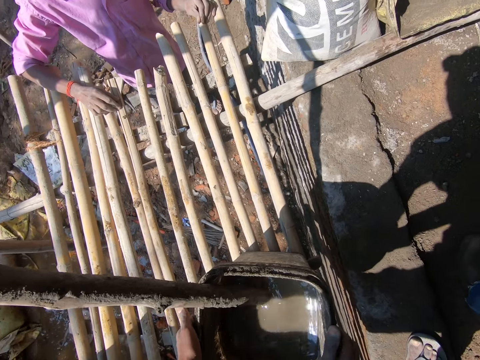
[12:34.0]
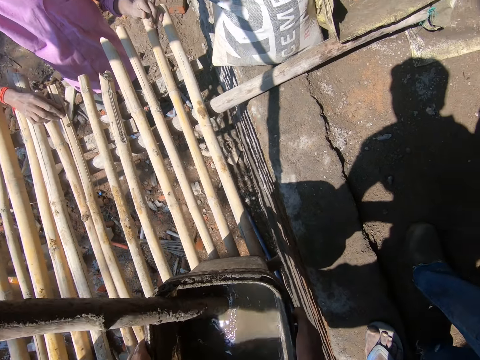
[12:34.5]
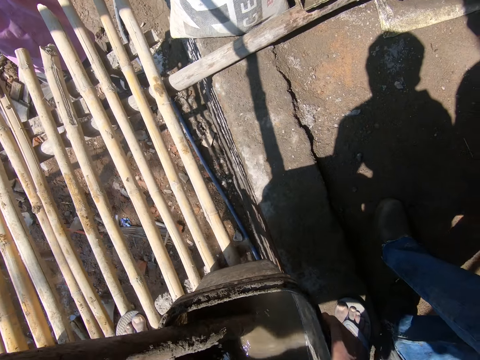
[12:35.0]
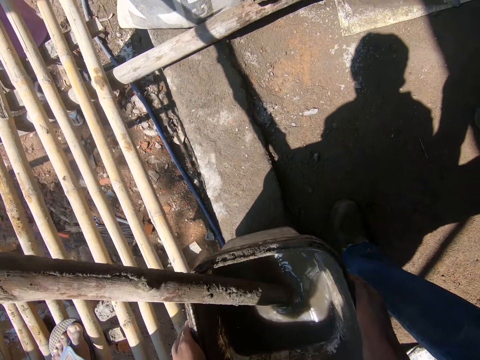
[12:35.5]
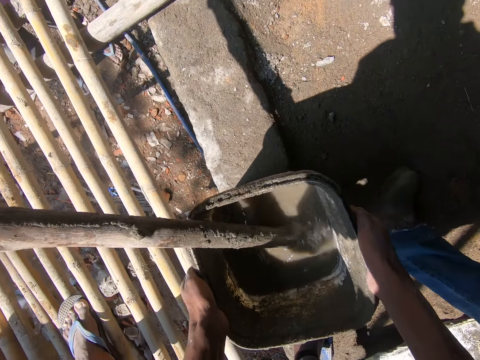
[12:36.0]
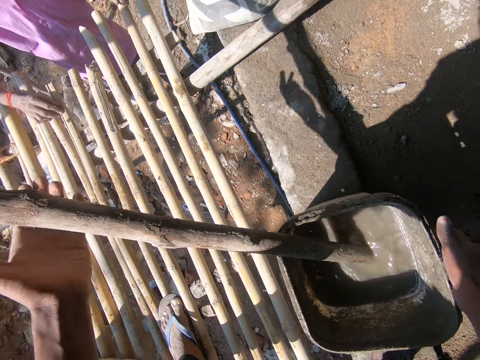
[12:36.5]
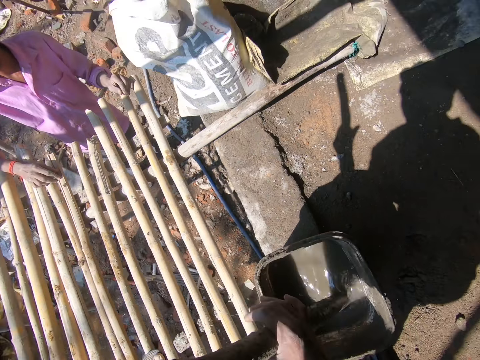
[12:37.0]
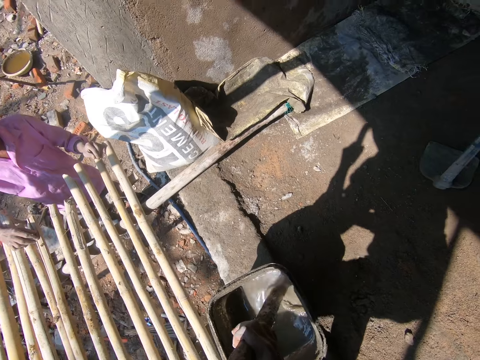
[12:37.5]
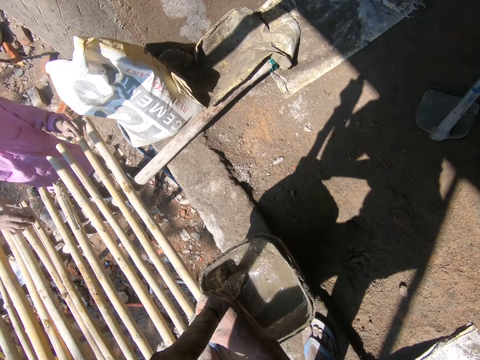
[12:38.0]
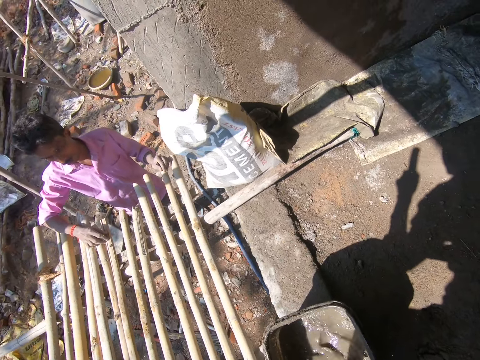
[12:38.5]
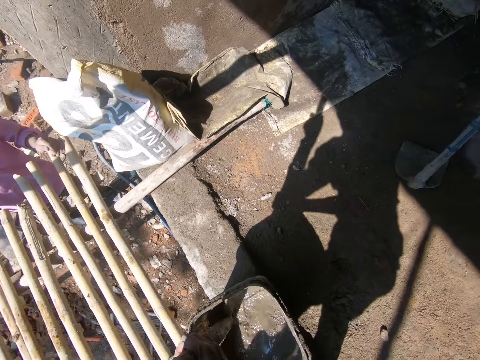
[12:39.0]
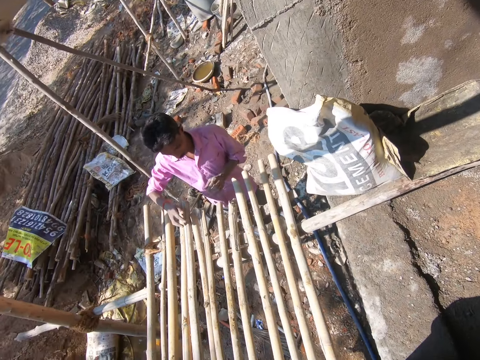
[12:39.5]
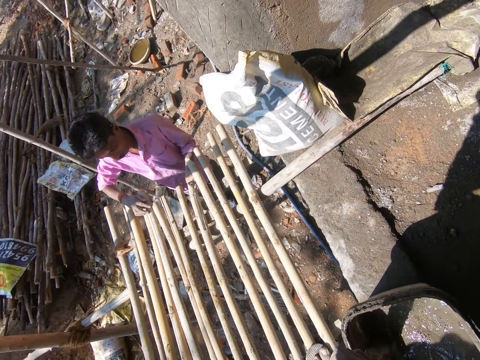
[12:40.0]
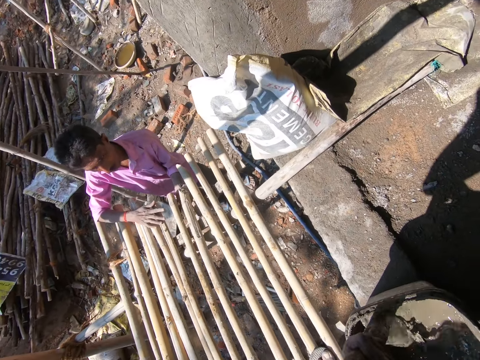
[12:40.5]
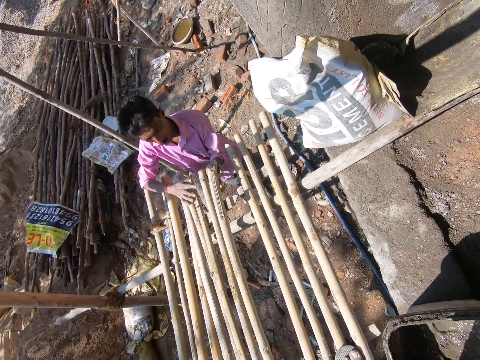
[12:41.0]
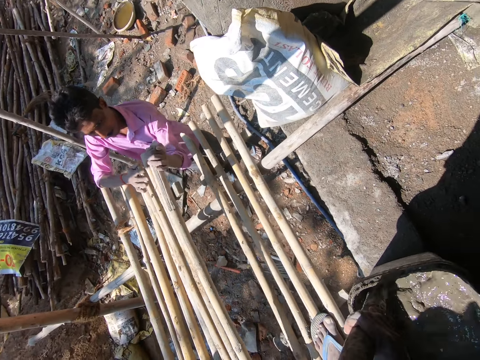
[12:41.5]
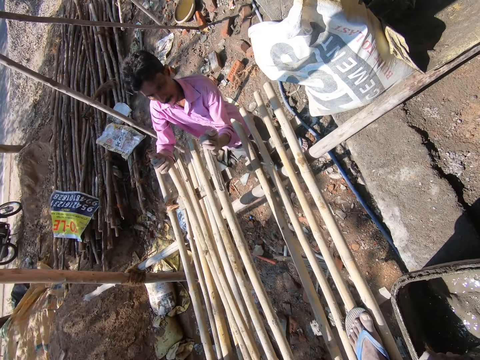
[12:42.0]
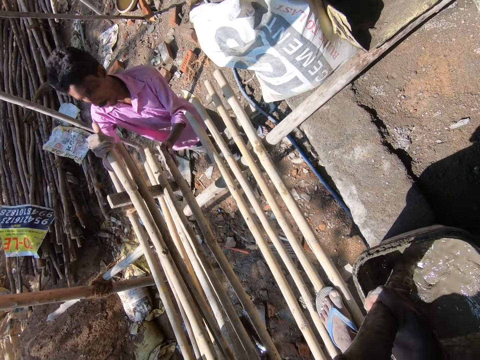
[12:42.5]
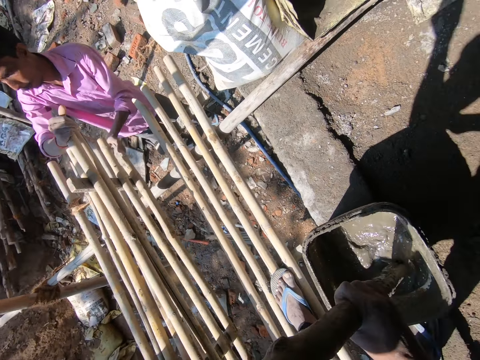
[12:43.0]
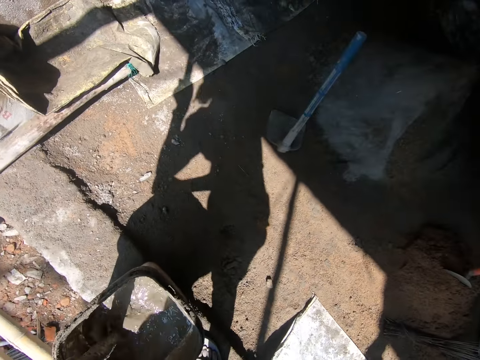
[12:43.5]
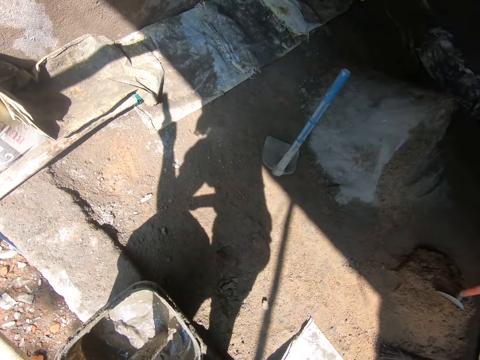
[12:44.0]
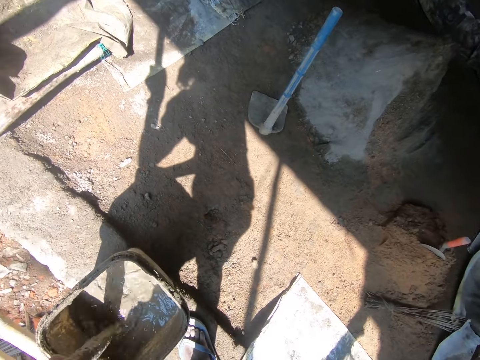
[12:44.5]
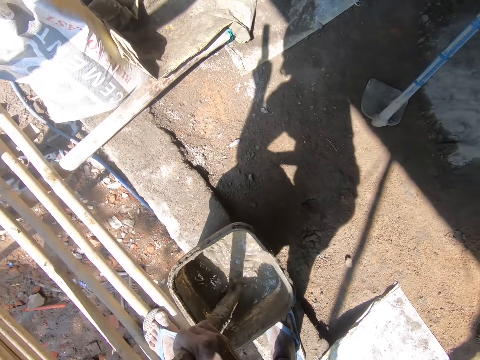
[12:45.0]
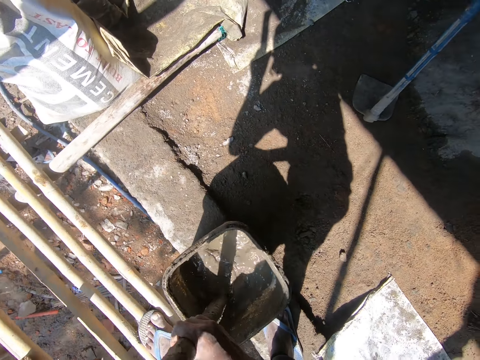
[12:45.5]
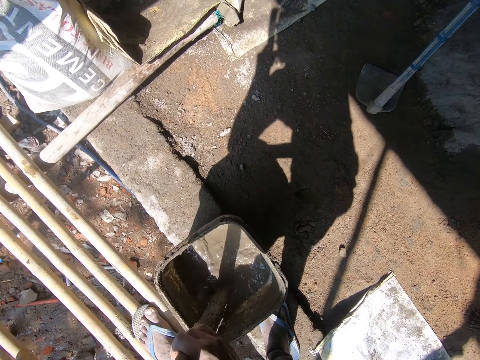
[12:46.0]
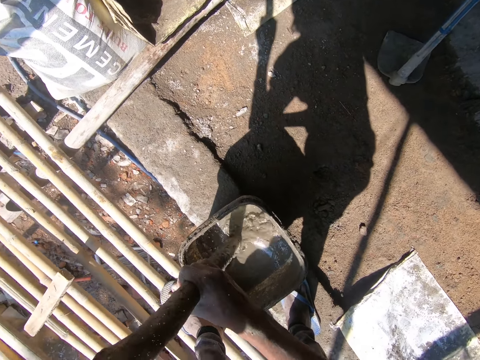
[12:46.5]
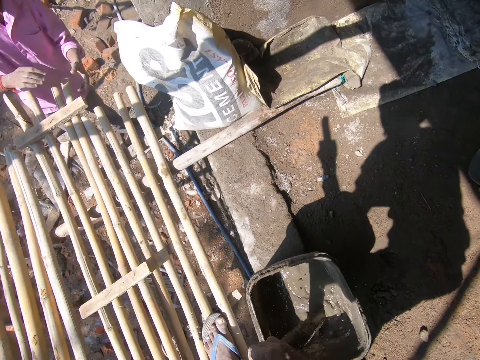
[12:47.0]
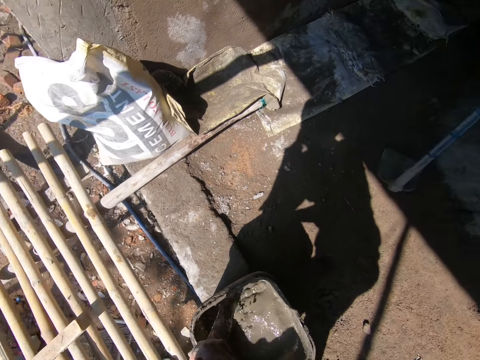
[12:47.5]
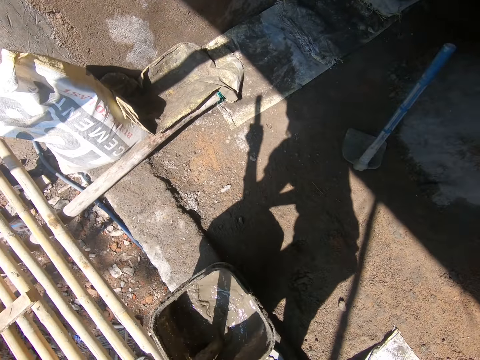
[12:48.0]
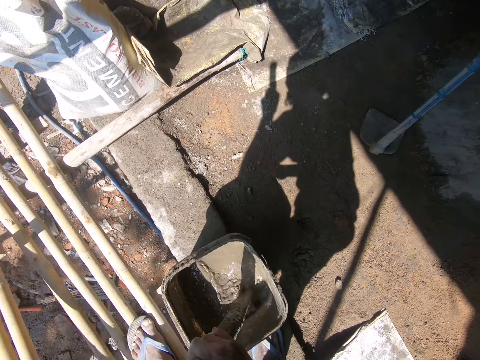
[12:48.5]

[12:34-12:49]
The camera wearer carries the bucket of cement mortar from the bamboo scaffold with both hands. He places the bucket of cement mortar on the ground with both hands. He removes his left hand from the bucket of cement mortar on the ground. He holds the bamboo stick or wood in the bucket of cement mortar on the ground with his left hand. He removes his right hand from the bucket of cement mortar on the ground. He holds the bamboo stick in the bucket of cement mortar on the ground with both hands. He mixes the cement mortar in the bucket of cement mortar on the ground with the bamboo stick in both hands. A man lifts the bamboo scaffold with both hands, and turns the bamboo scaffold with both hands. The camera wearer mixes the cement with the wood.

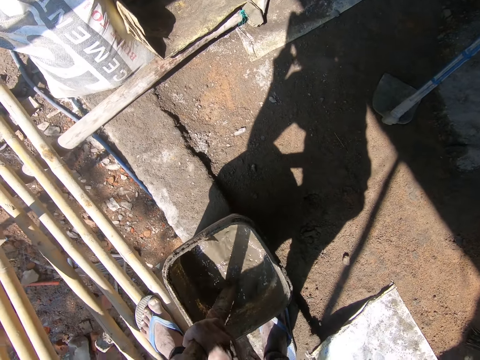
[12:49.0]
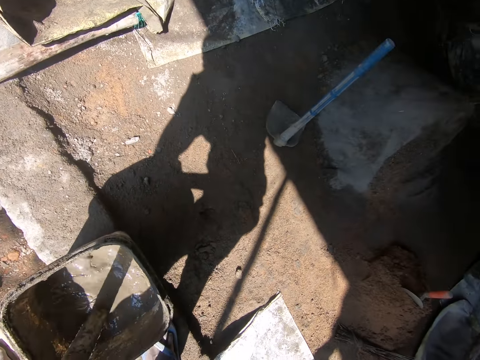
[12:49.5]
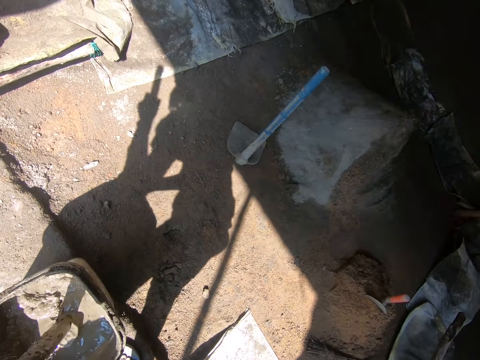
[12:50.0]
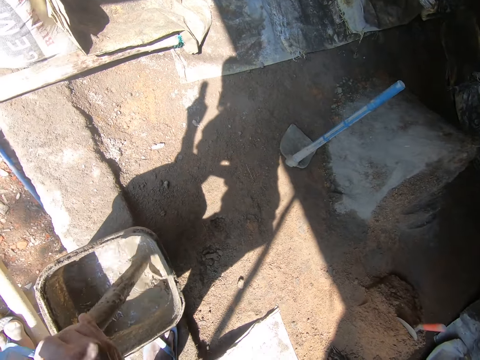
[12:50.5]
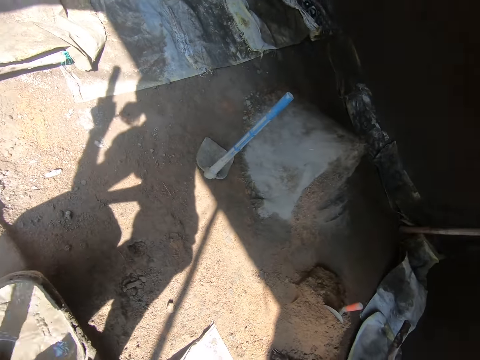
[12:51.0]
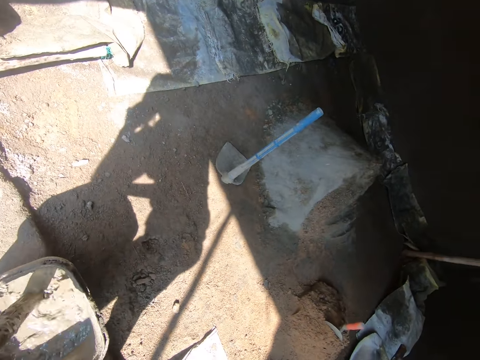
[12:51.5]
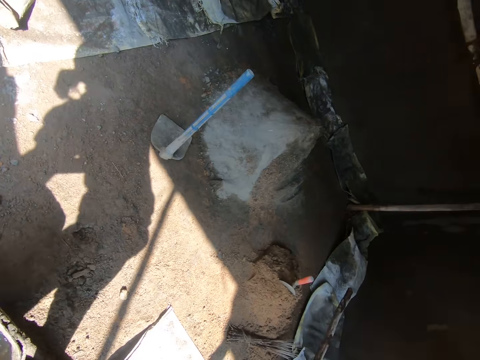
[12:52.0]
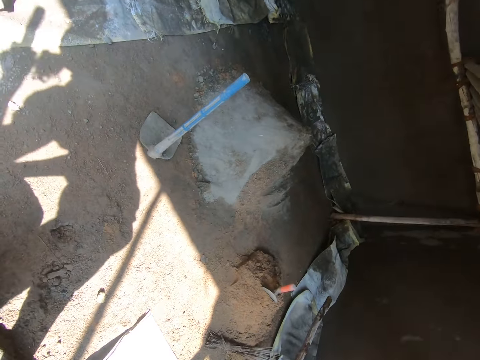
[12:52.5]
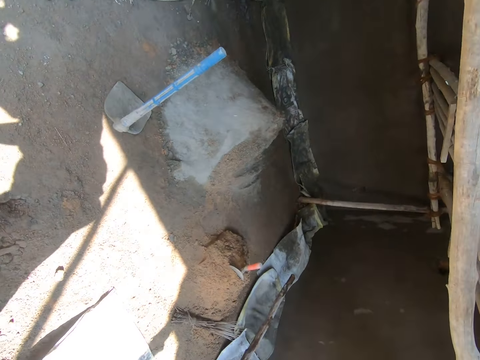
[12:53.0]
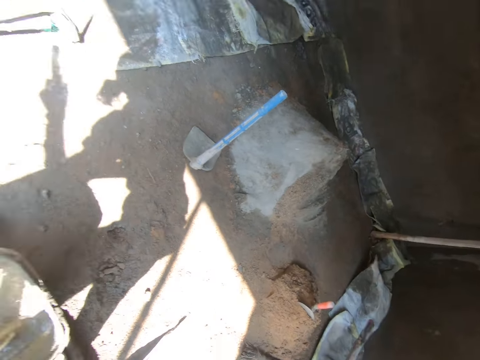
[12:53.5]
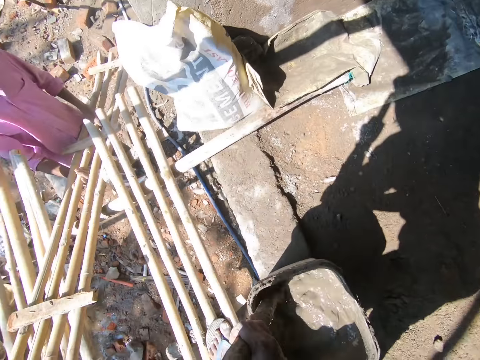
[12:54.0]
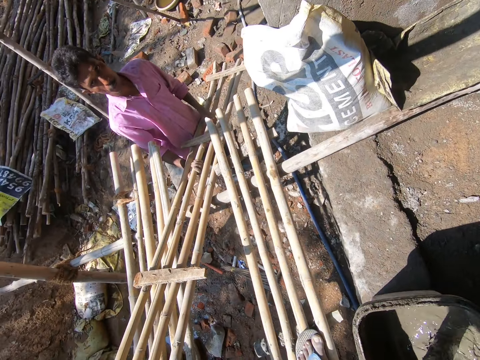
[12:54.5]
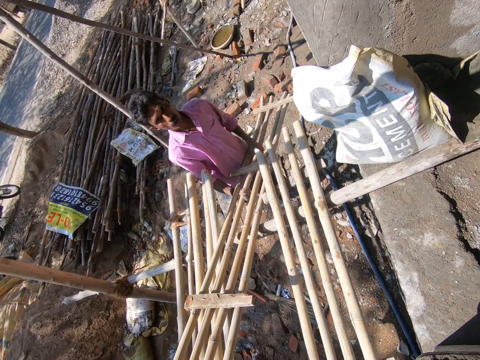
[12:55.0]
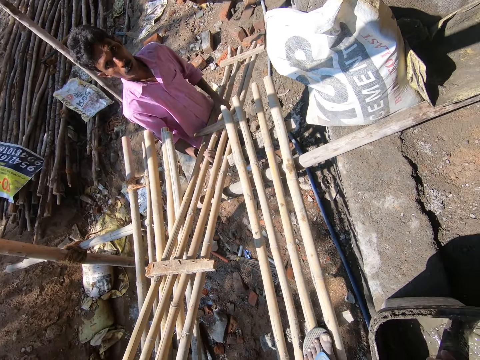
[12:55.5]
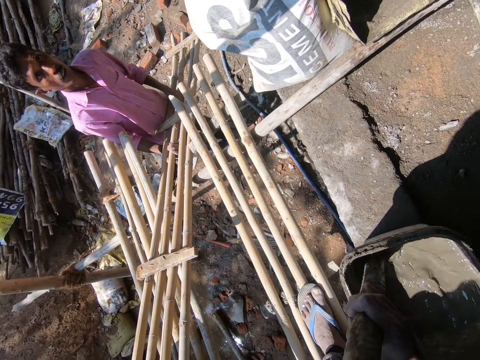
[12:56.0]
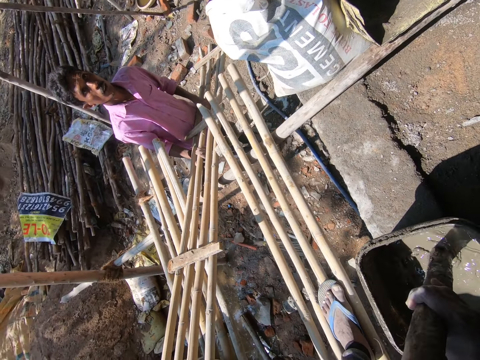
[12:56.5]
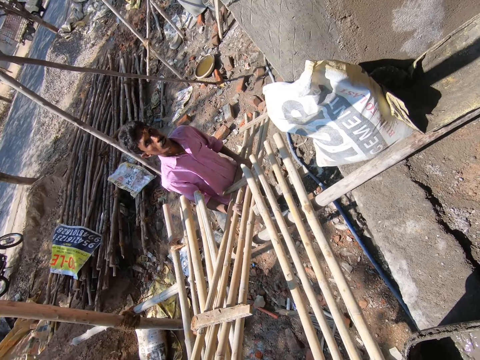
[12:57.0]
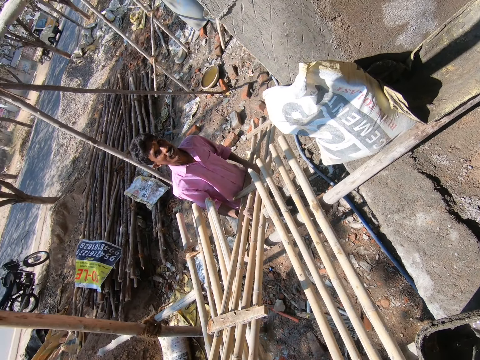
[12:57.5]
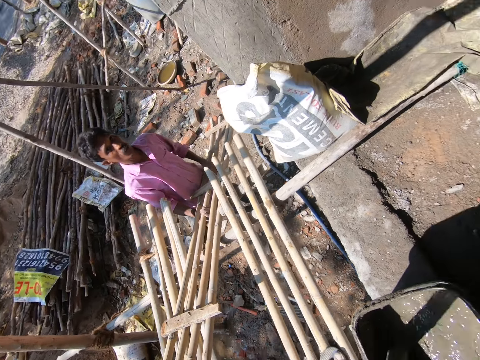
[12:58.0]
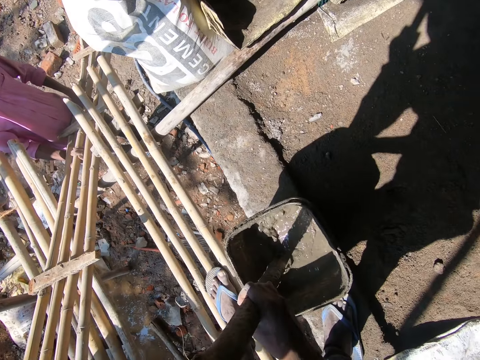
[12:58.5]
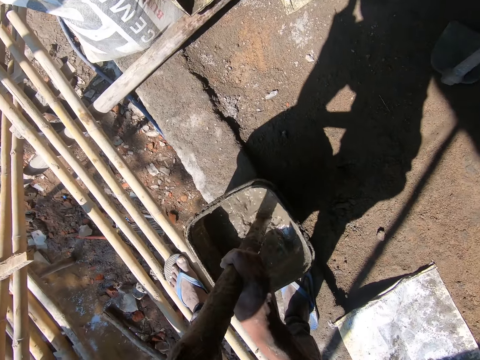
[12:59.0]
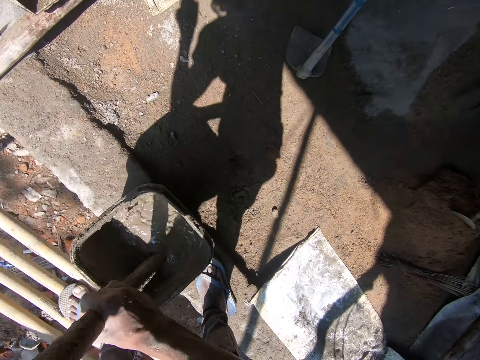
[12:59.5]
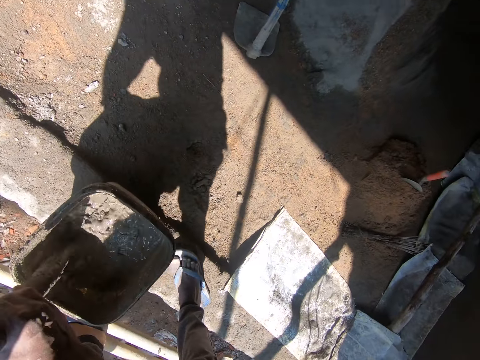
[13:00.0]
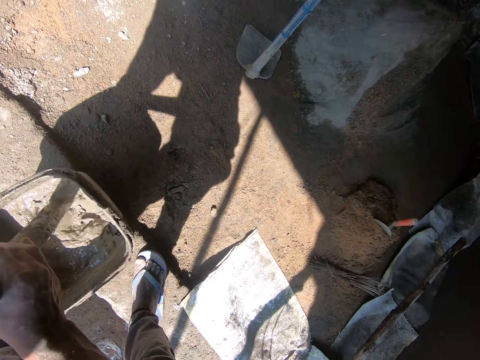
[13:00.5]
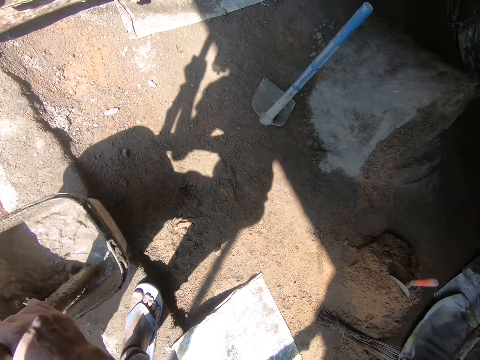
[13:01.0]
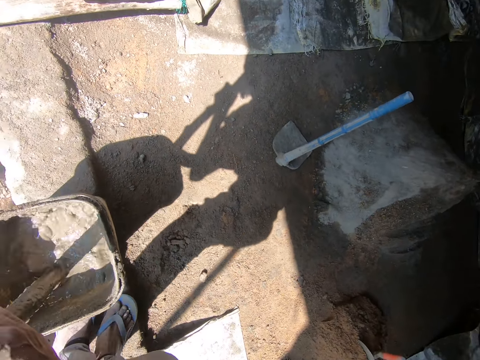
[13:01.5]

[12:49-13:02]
A man converses with the camera wearer and another man. The first man converses with the other man. The other man converses with the first man.
